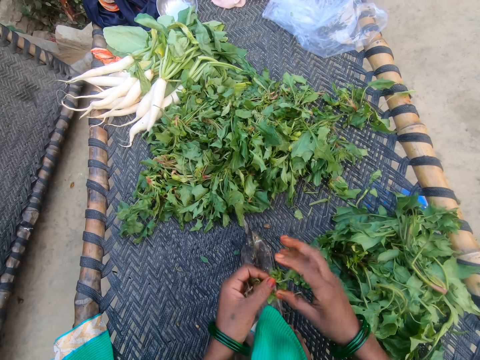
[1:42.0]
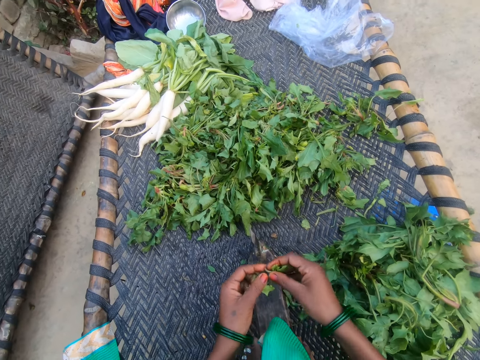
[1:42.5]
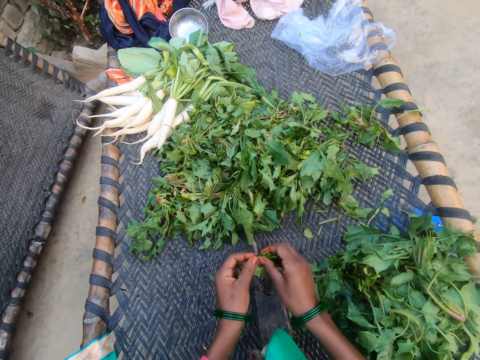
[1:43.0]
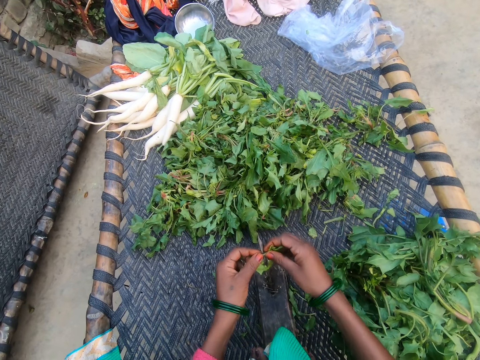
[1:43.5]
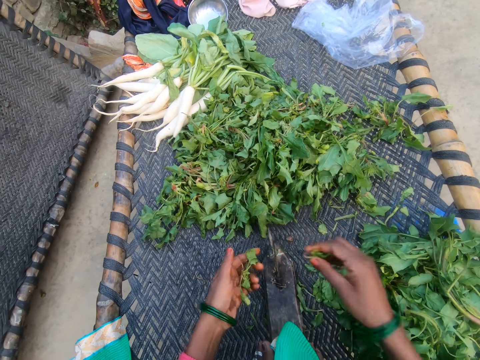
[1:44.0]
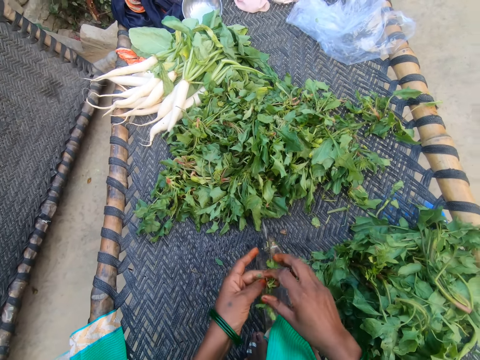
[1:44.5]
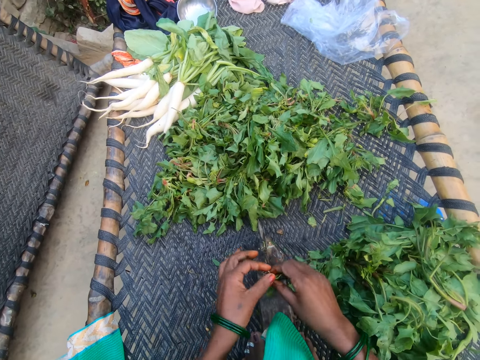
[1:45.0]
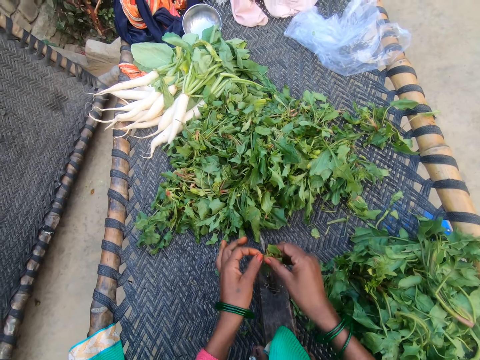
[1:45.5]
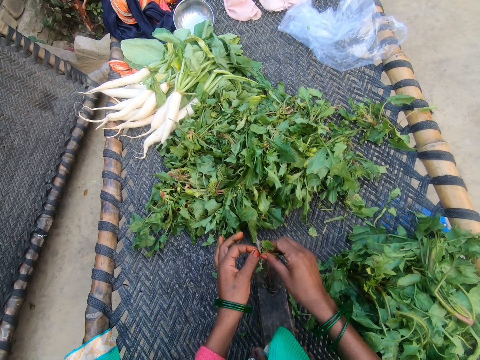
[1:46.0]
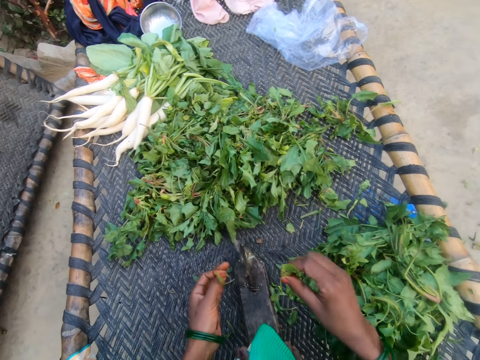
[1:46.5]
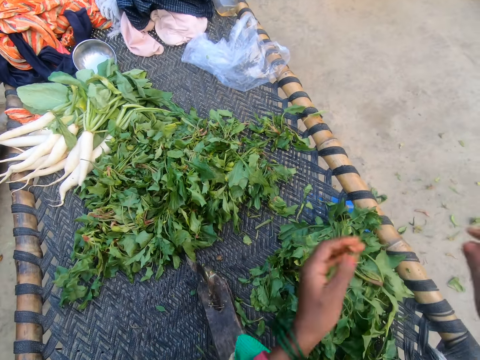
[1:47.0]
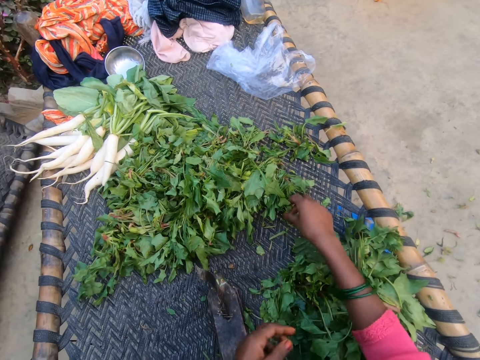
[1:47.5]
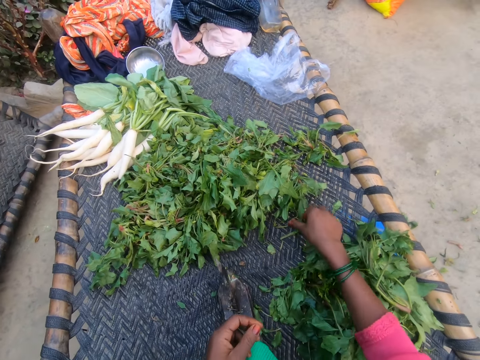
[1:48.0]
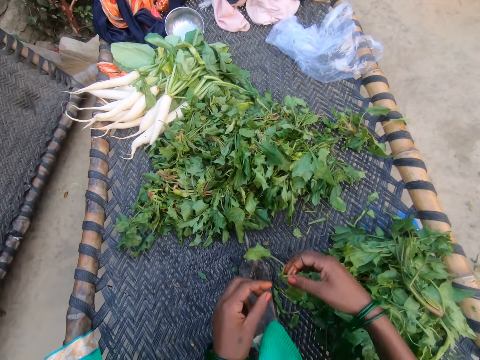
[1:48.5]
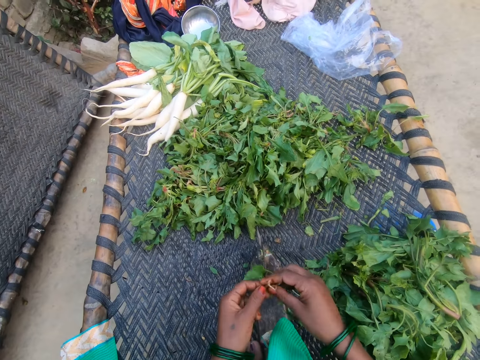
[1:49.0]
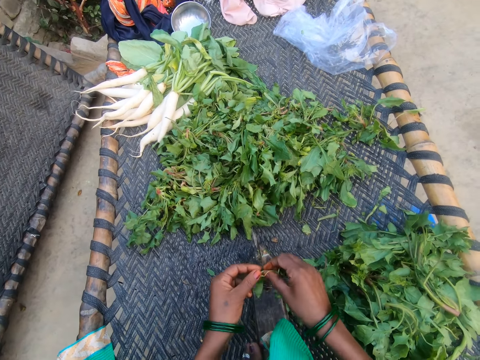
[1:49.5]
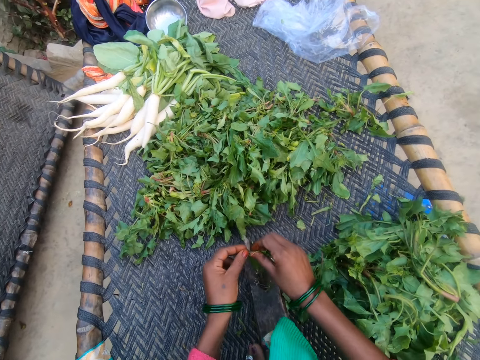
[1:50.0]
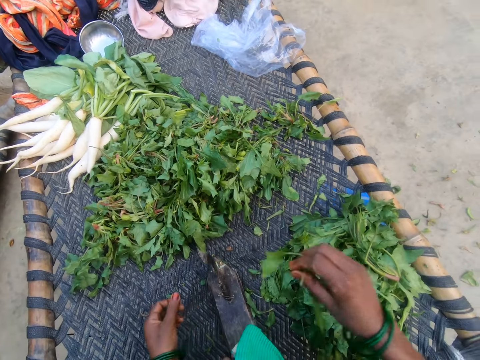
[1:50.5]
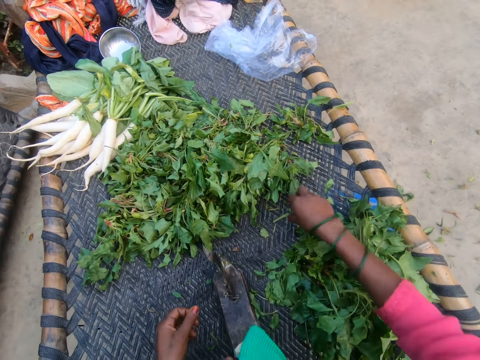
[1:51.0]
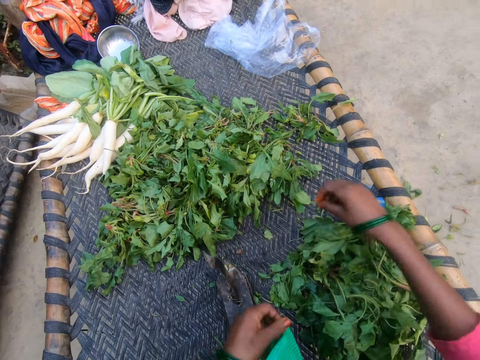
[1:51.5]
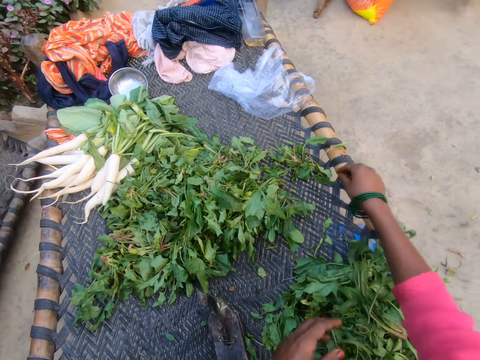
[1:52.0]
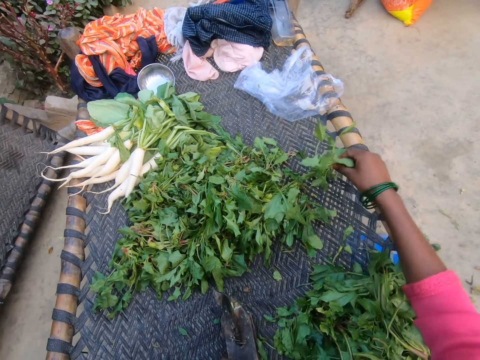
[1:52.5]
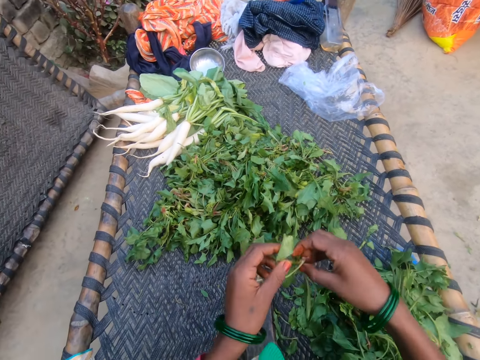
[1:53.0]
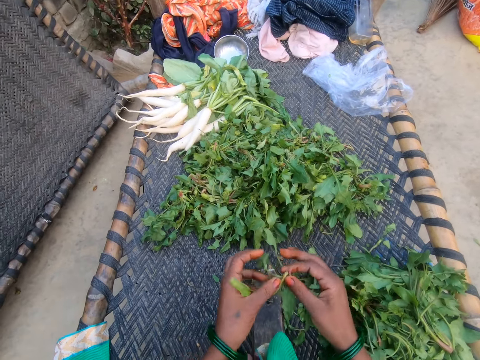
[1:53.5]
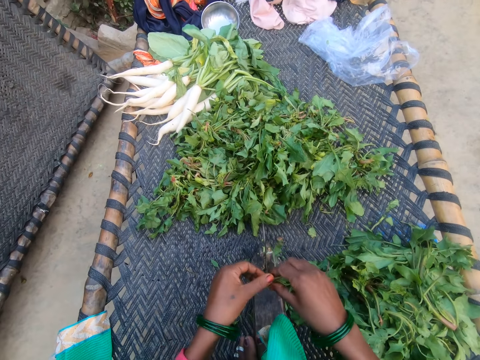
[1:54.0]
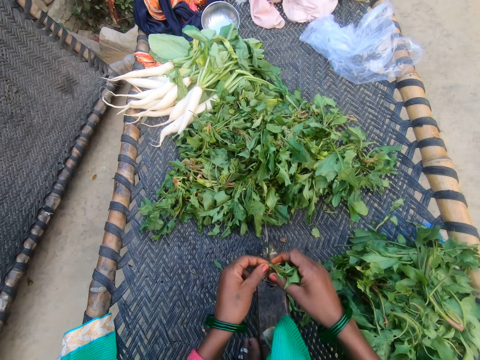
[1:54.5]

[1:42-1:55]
The camera wearer cuts the vegetable with the slicer. They drop the vegetable on the chair with other vegetables. They cut the vegetable with the slicer. They drop the vegetable on the chair with other vegetables. They throw dirt on the floor. They pick a vegetable from the bunch of vegetables. They cut the vegetable with the slicer. They drop the vegetable on the chair with other vegetables. They pick dirt from the bunch of vegetables. They throw the dirt on the floor. They pick a vegetable from the bunch of vegetables.

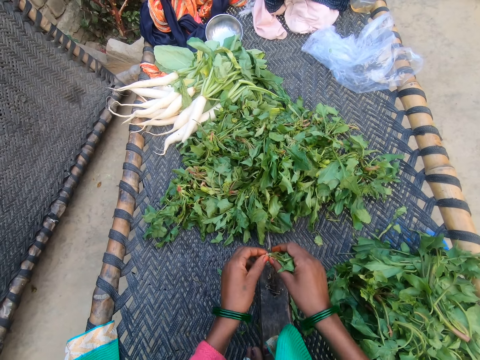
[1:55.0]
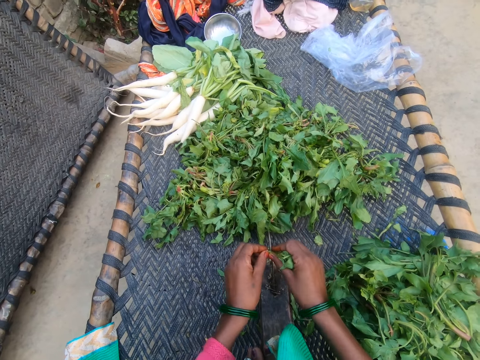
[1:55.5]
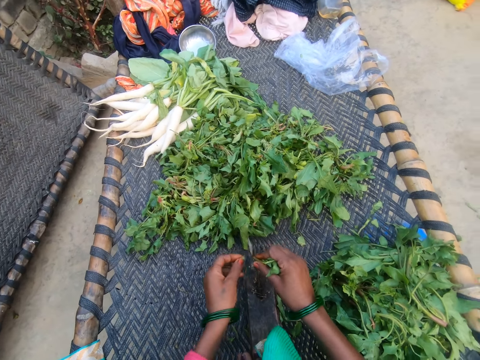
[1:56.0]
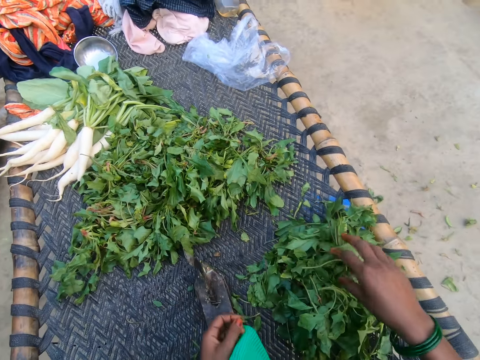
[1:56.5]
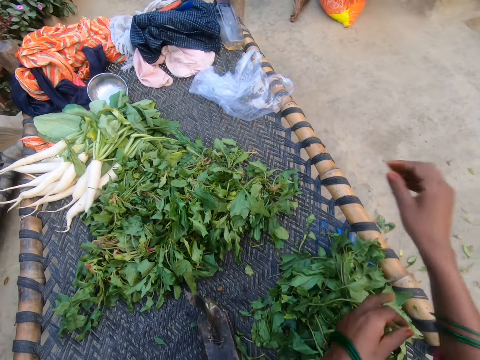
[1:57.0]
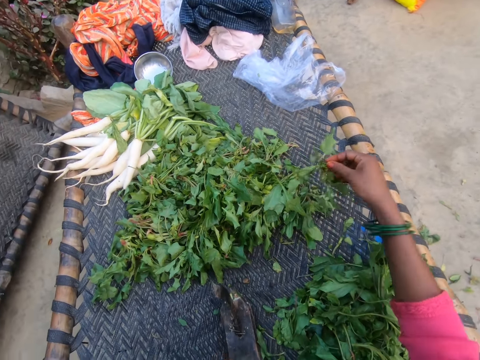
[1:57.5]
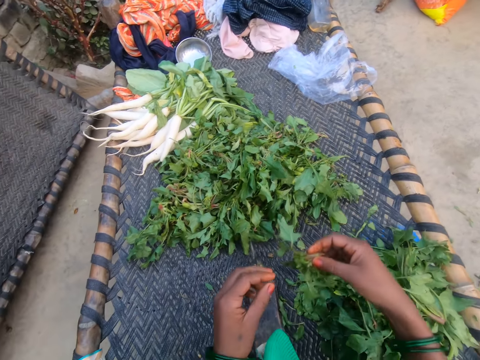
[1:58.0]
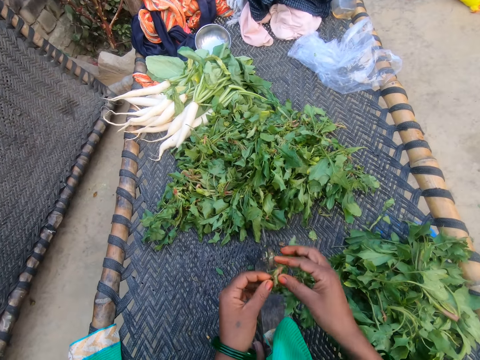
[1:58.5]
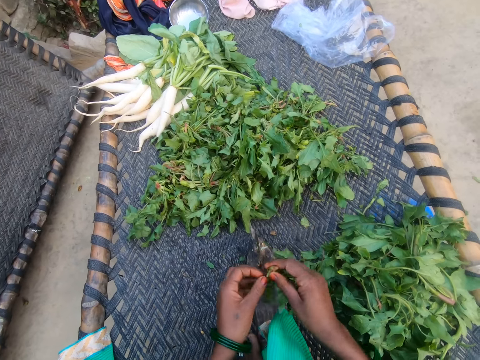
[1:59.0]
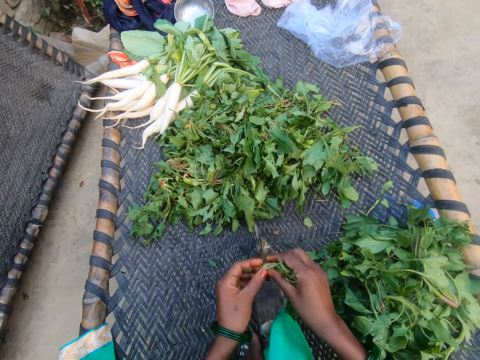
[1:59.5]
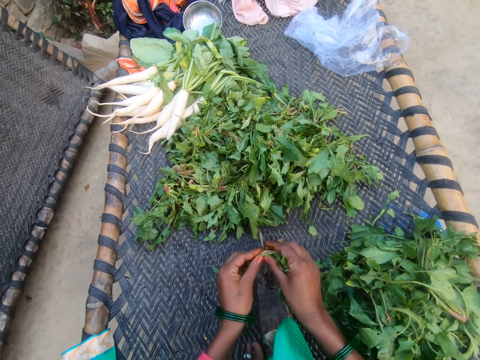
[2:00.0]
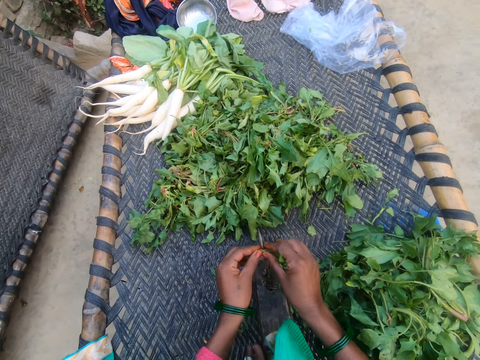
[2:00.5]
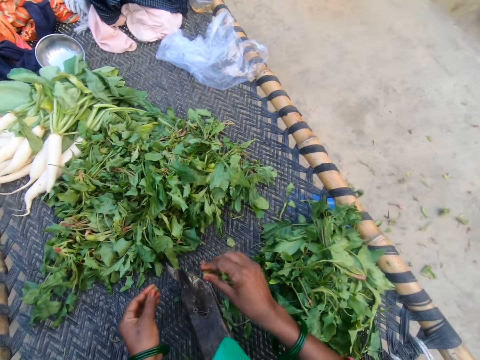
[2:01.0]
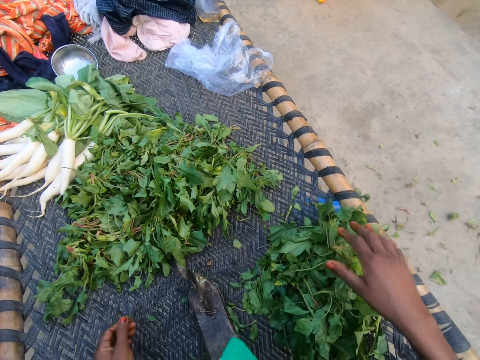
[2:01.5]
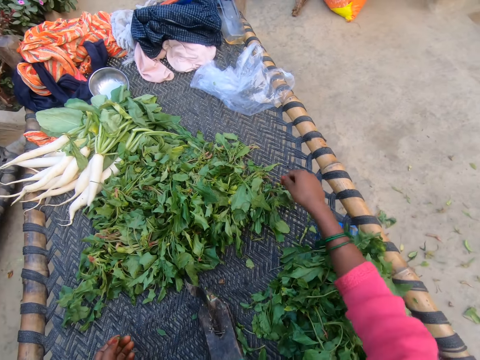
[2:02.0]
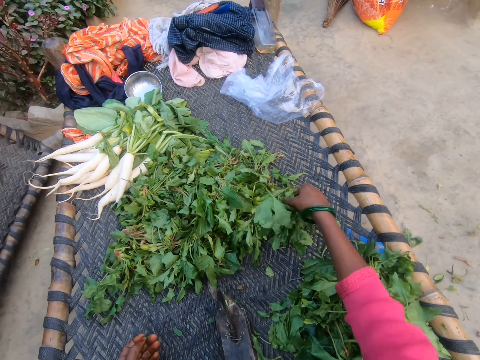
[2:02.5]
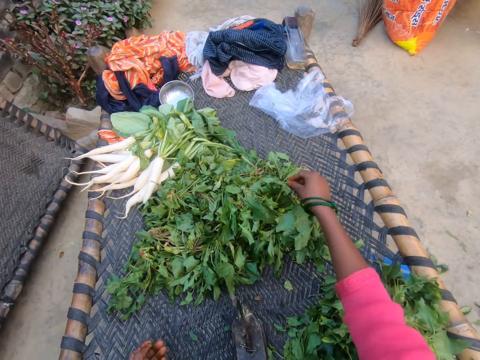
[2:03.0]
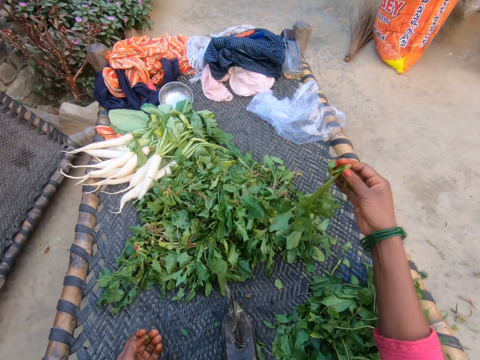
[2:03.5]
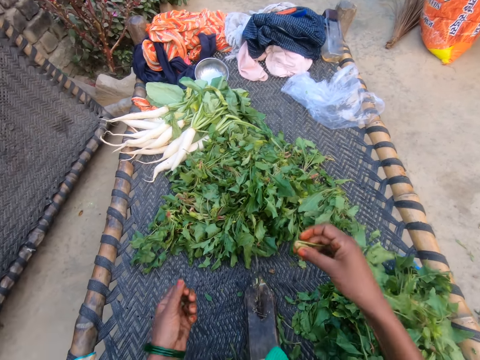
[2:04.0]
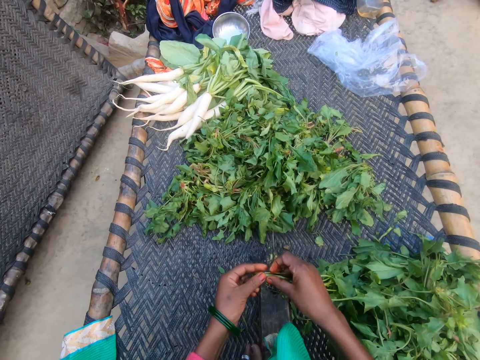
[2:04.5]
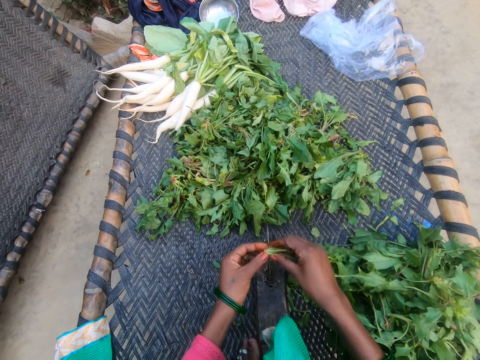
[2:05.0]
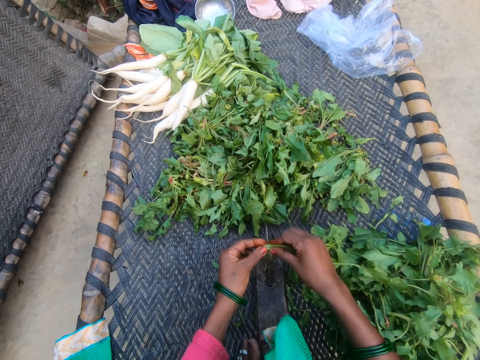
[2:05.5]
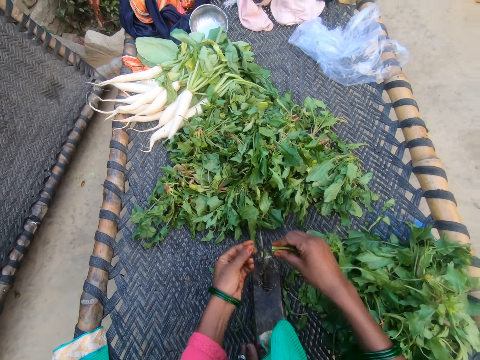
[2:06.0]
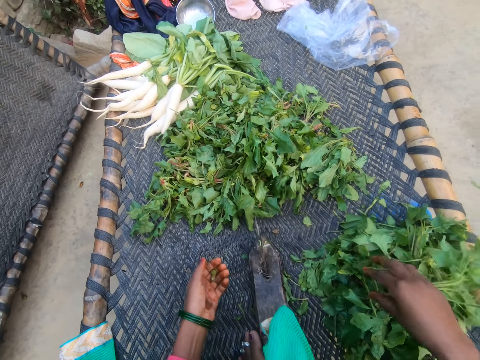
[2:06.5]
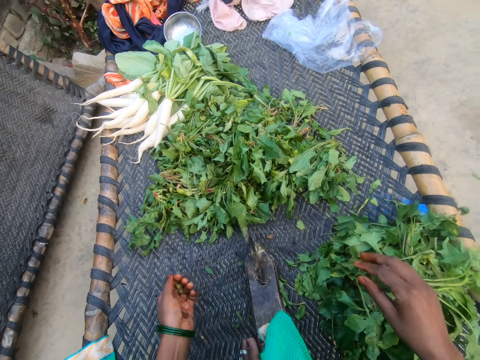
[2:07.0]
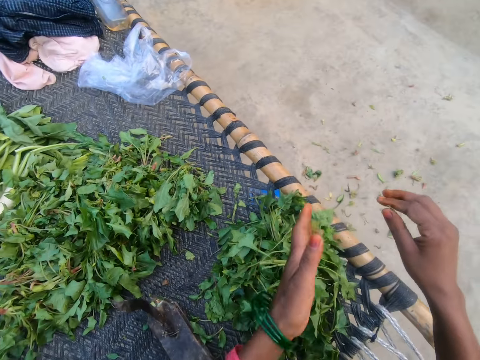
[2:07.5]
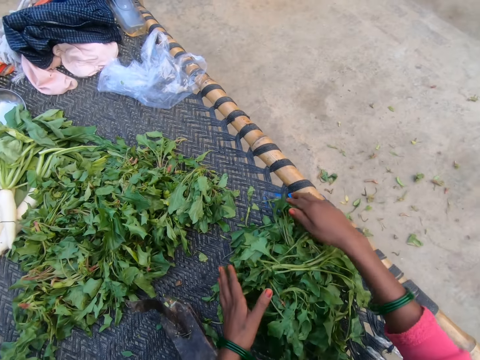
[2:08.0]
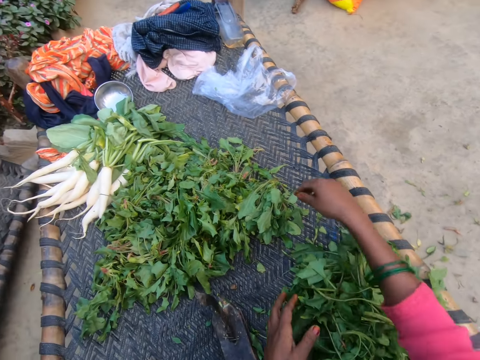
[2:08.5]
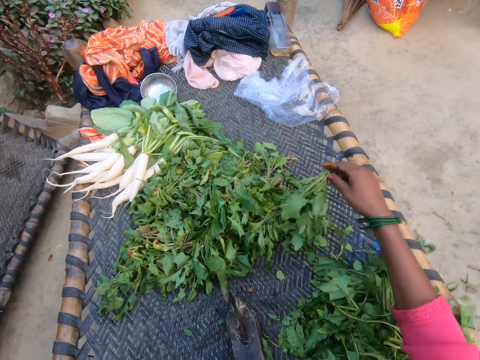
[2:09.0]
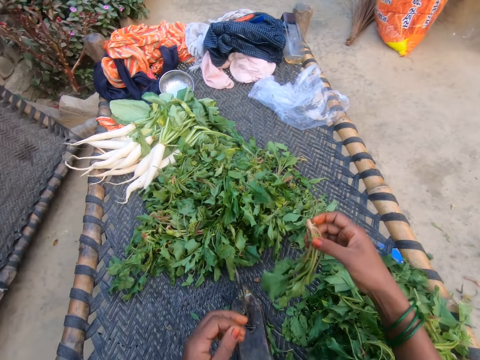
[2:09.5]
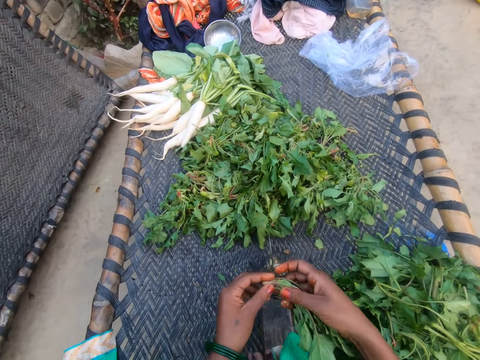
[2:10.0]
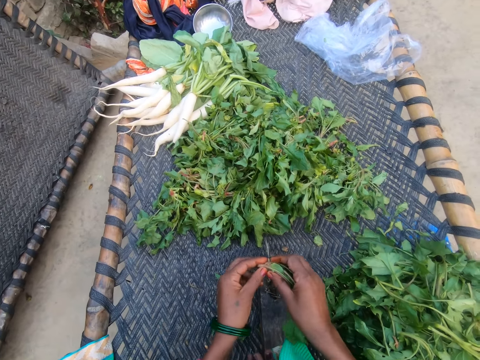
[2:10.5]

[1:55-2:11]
The camera wearer cuts the vegetable with the slicer. They drop the vegetable on the chair with other vegetables. They throw dirt on the floor. They pick a vegetable from the bunch of vegetables. They cut the vegetable with the slicer. They drop the vegetable on the chair with other vegetables. They pick a vegetable from the bunch of vegetables. They cut the vegetable with the slicer. They drop the vegetable on the chair with other vegetables. They throw the dirt on the floor. They move the vegetables on the chair together. They pick a vegetable from the bunch of vegetables.
